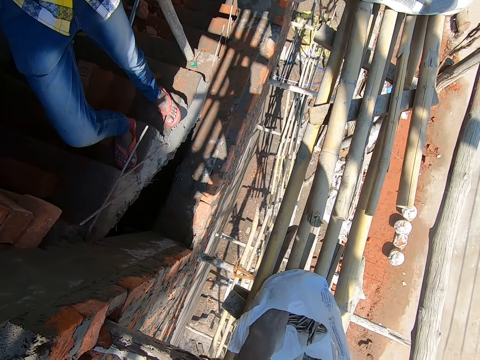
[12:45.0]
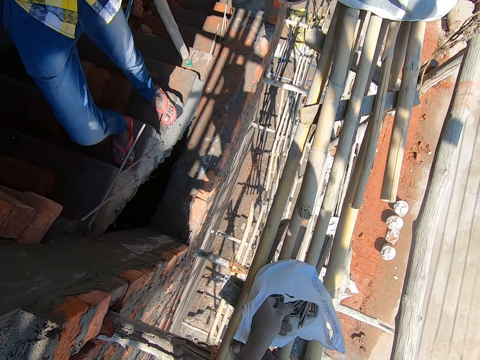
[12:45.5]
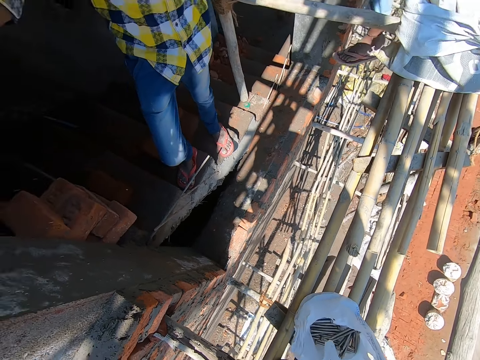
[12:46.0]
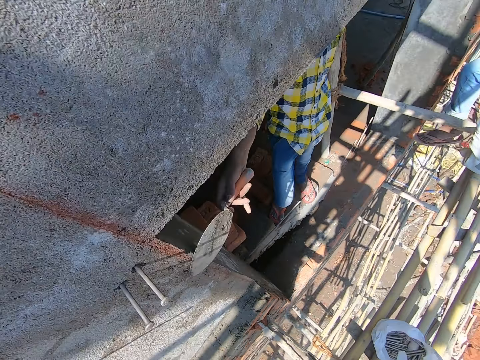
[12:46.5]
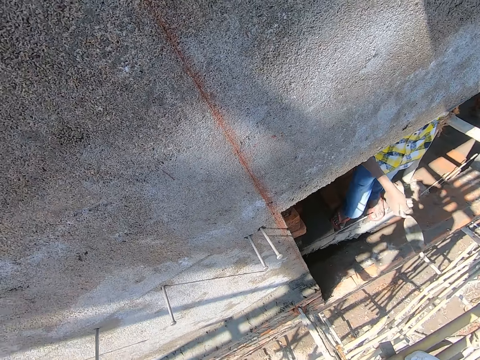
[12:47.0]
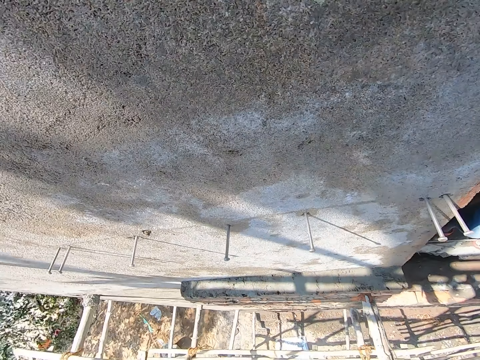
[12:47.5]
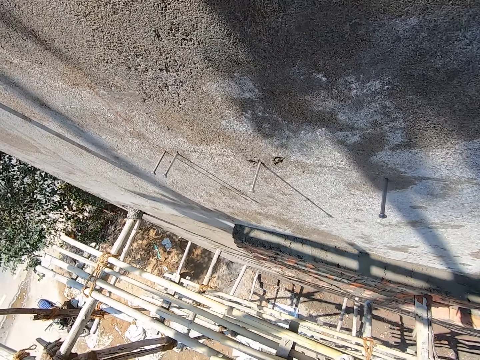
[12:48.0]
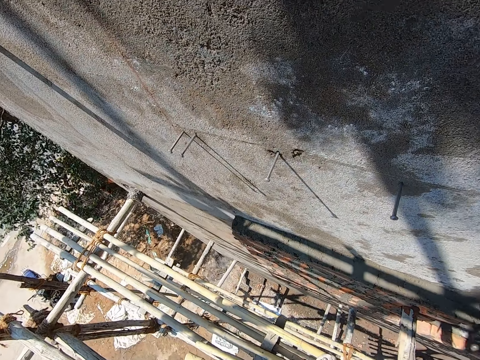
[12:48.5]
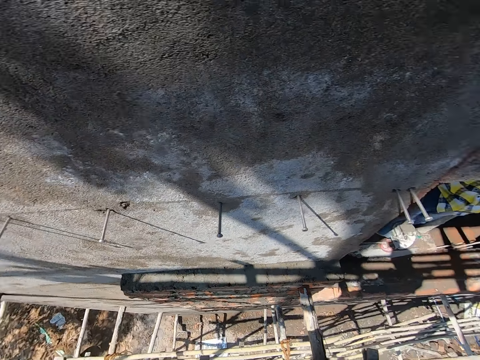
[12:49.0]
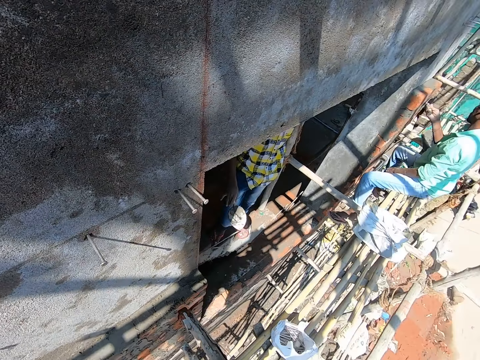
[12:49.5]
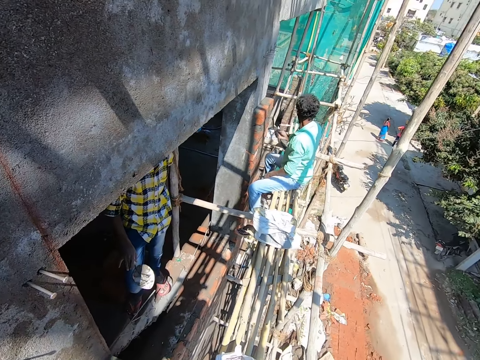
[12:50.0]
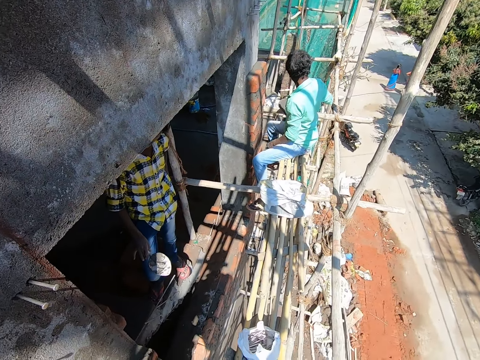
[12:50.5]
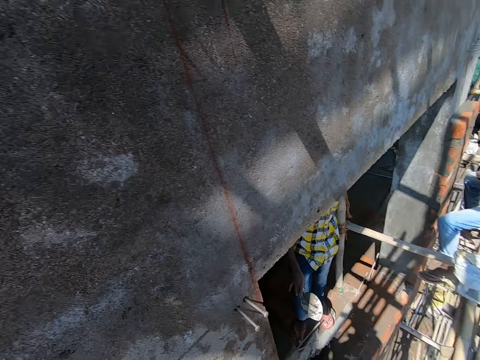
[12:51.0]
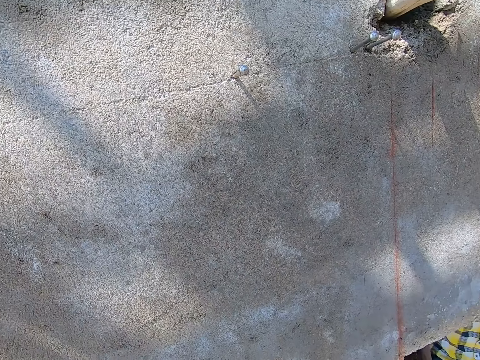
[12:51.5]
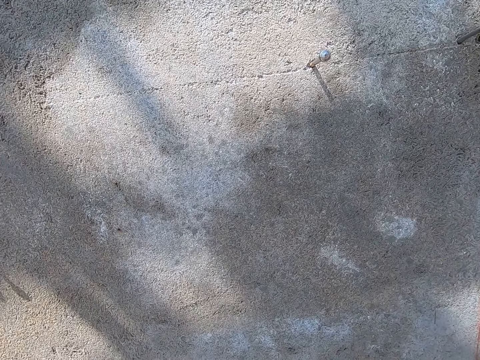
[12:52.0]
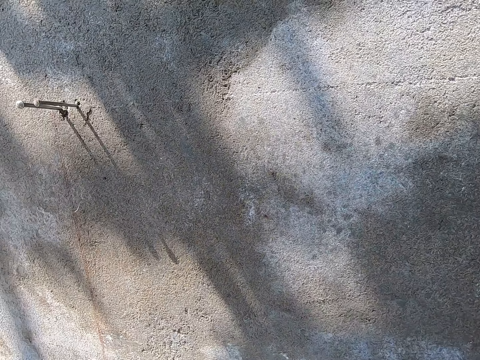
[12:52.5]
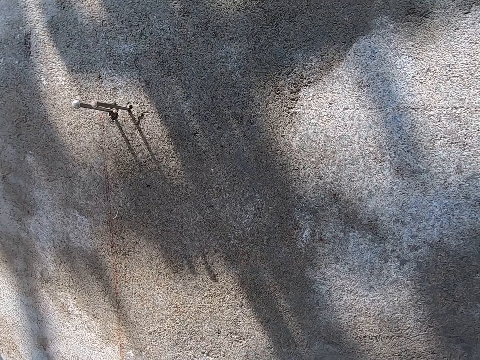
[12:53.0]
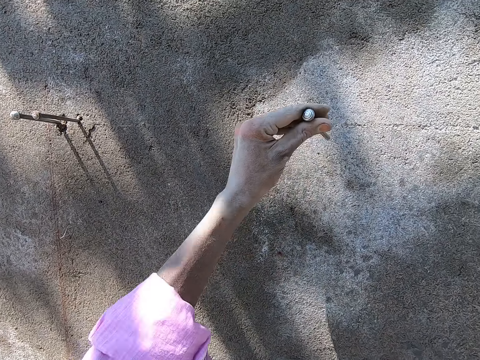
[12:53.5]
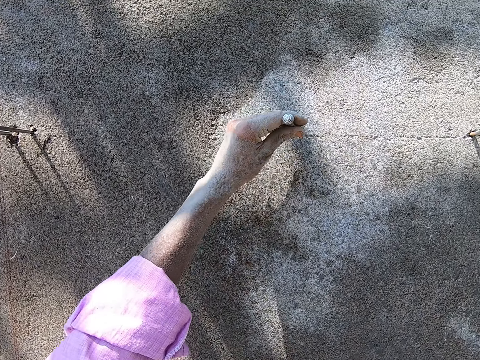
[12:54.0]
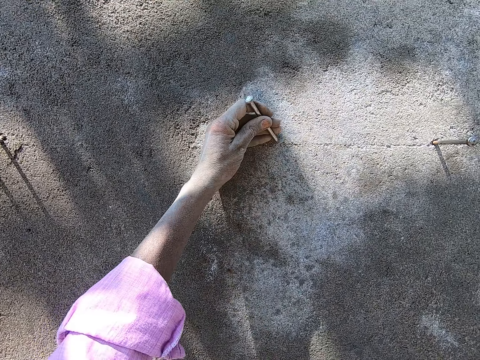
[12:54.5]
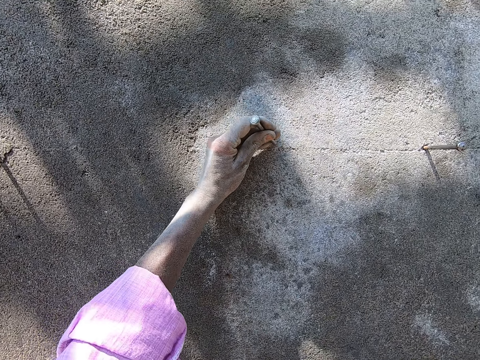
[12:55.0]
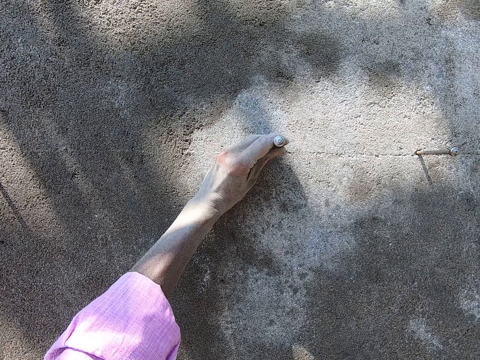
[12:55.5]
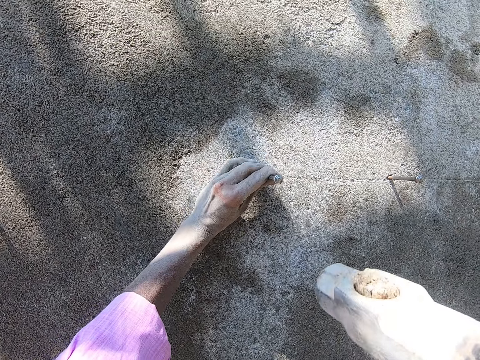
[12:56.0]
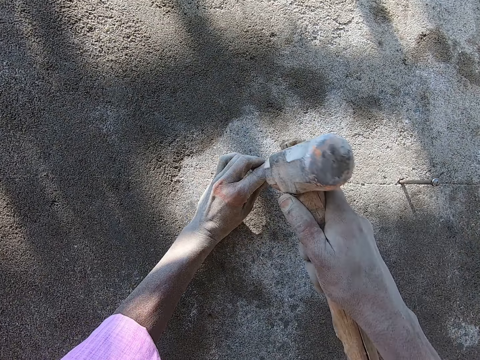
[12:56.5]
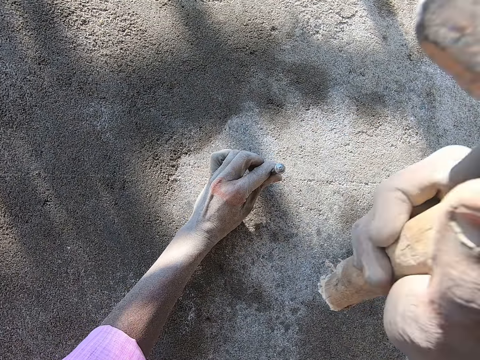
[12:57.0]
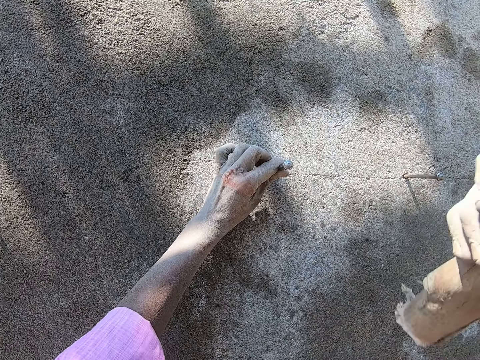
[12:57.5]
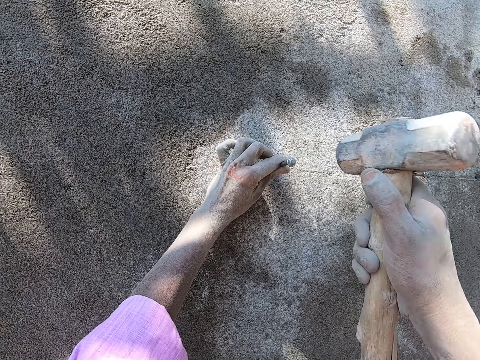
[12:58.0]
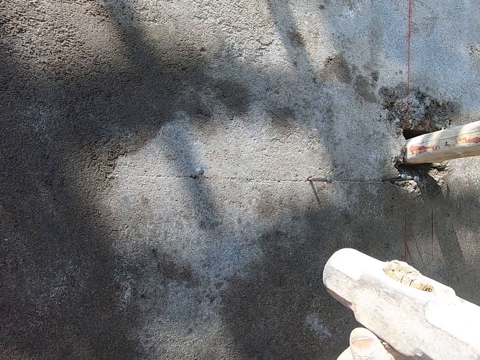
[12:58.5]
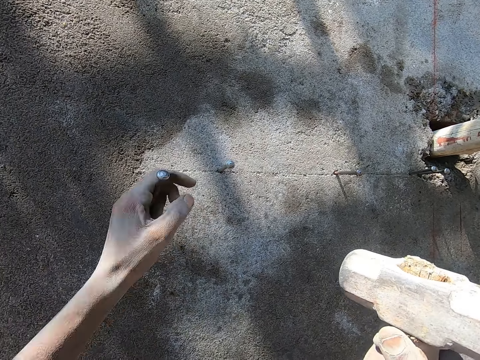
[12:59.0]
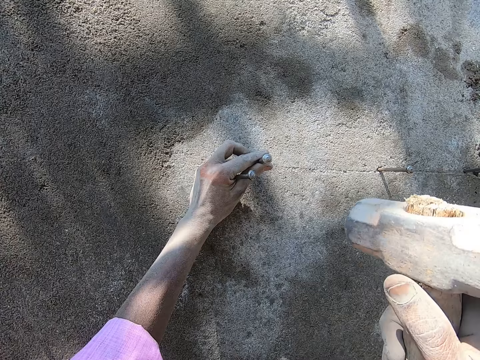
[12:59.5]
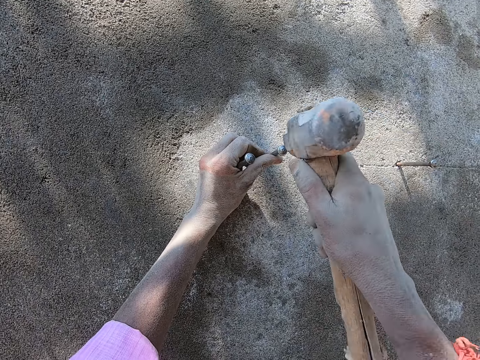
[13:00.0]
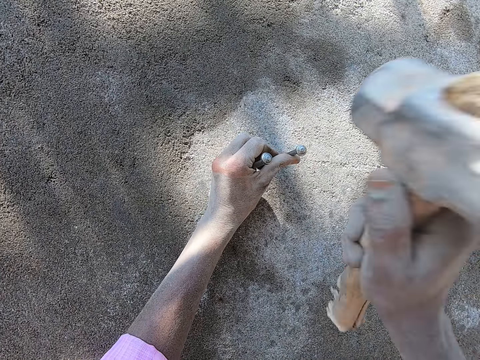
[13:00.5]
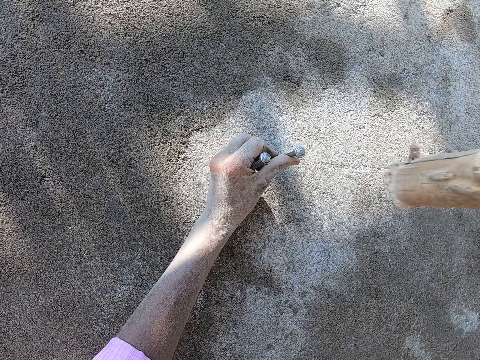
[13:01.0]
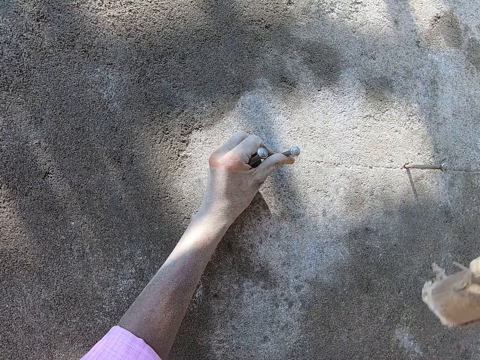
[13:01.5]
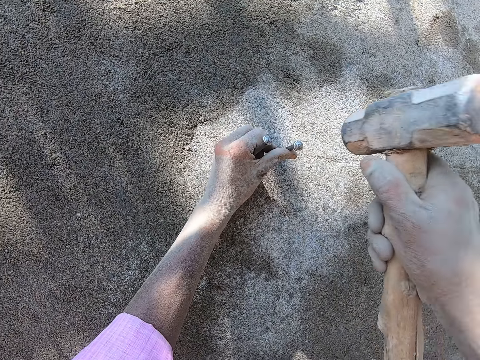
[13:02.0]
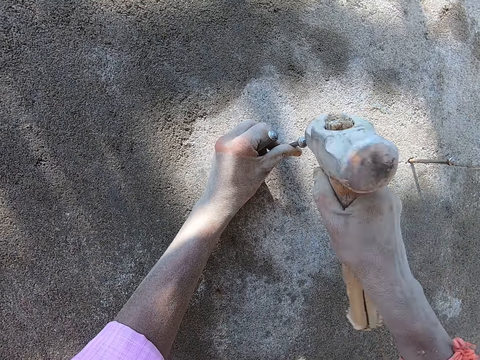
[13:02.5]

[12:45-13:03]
The camera wearer picks up nails in the bag on the scaffold with his left hand. He looks around. A man plasters the wall with the hand trowel in his right hand. The camera wearer does something. He places a nail on the wall with the left hand. He holds the nail on the wall with his left hand. He hits the nail into the wall with the hammer in his right hand. He picks a nail from the mouth with the left hand. He holds the nail in his left hand. He hits the nail into the wall with the hammer in his right hand.

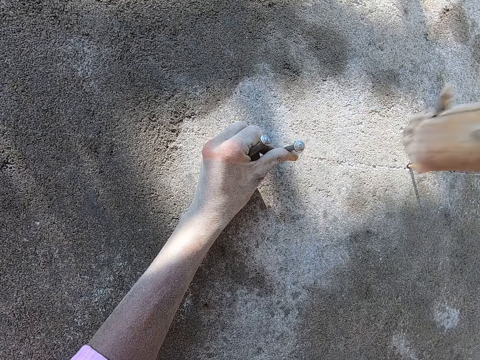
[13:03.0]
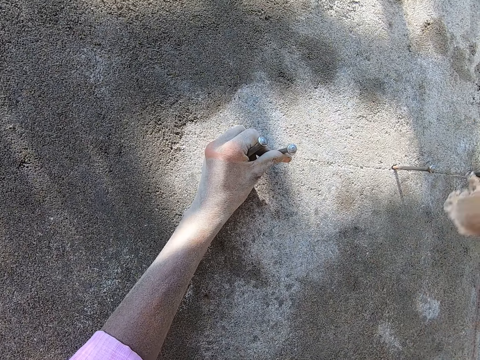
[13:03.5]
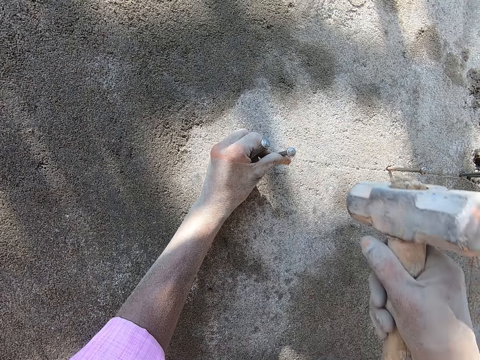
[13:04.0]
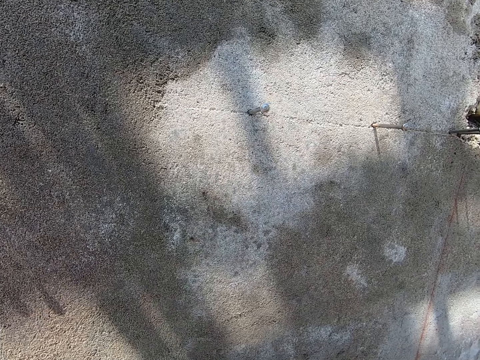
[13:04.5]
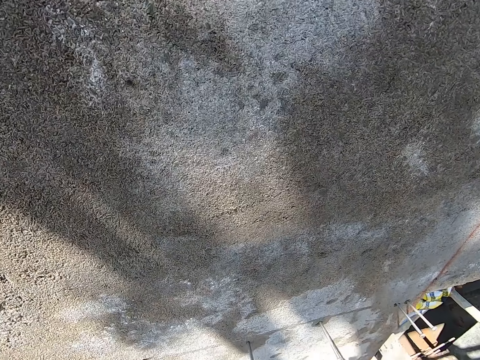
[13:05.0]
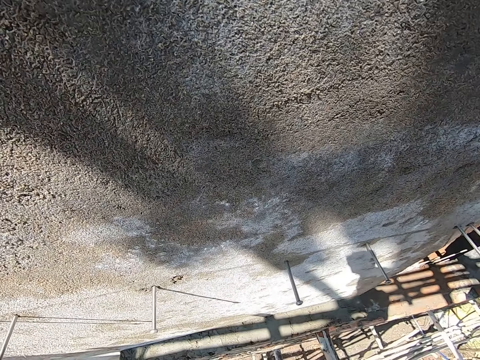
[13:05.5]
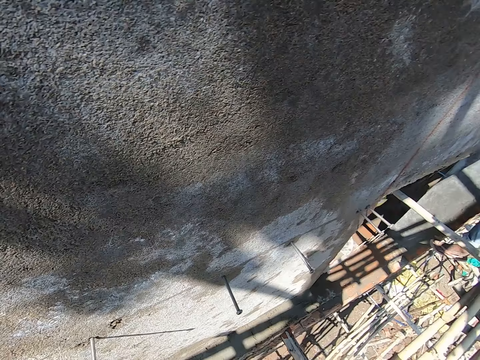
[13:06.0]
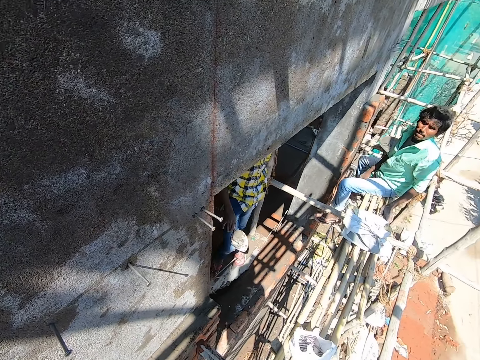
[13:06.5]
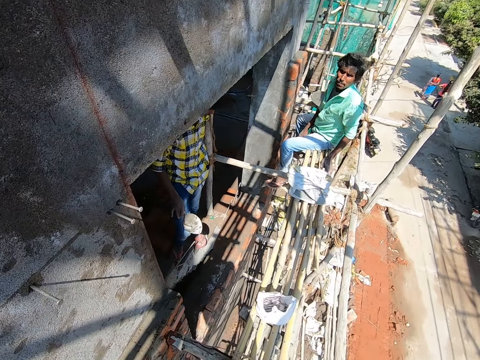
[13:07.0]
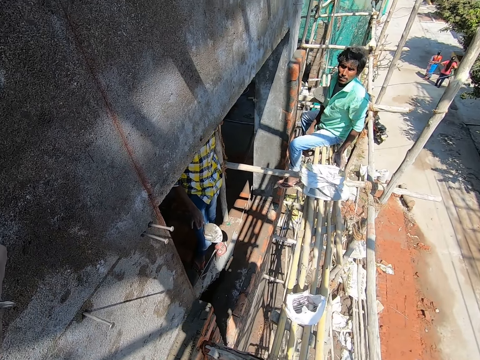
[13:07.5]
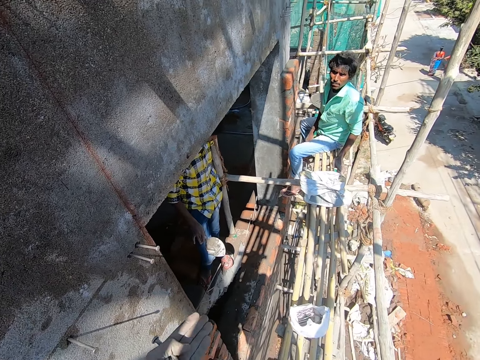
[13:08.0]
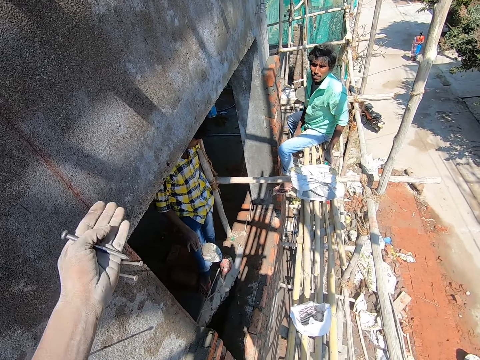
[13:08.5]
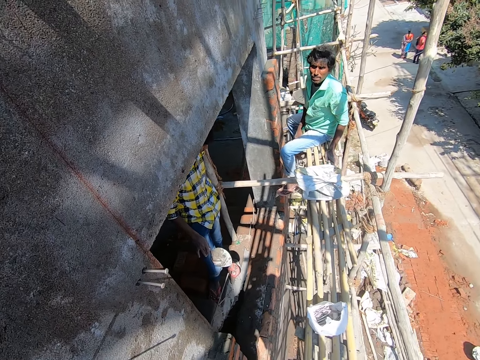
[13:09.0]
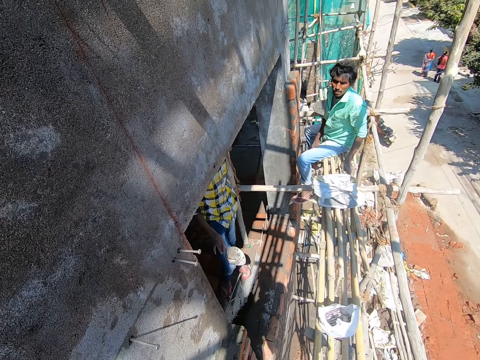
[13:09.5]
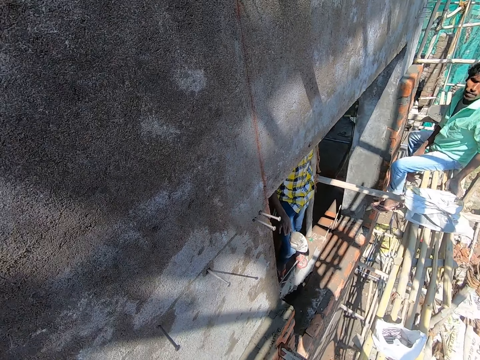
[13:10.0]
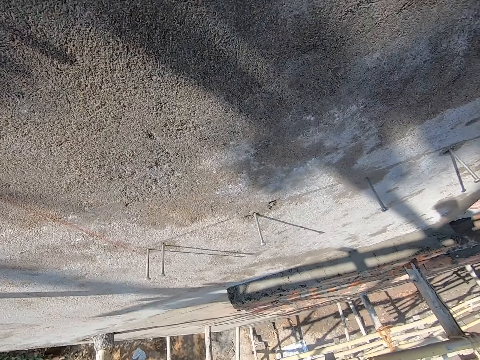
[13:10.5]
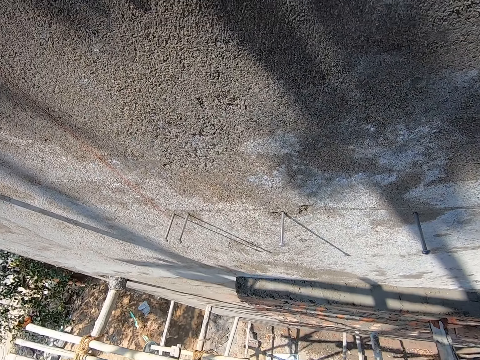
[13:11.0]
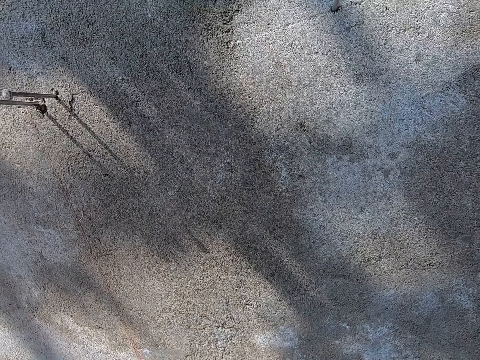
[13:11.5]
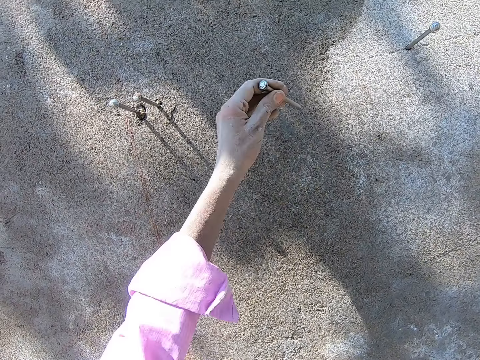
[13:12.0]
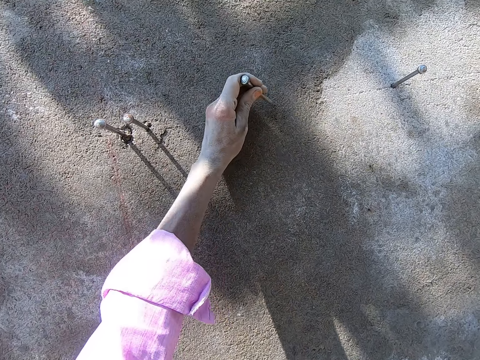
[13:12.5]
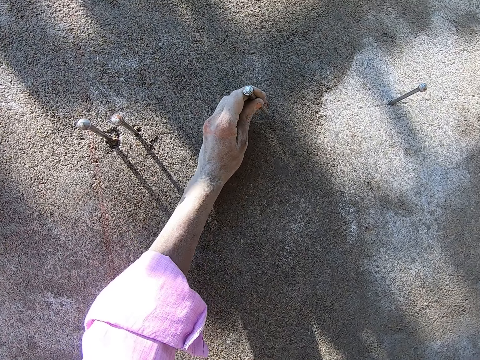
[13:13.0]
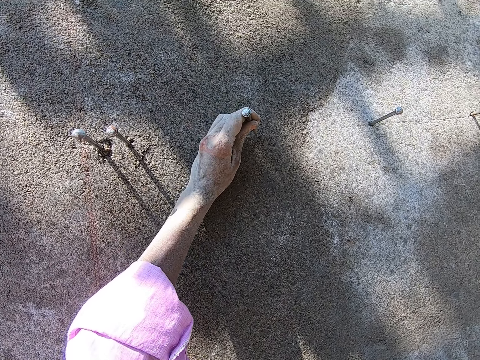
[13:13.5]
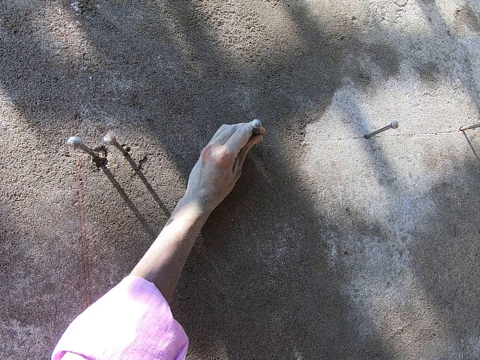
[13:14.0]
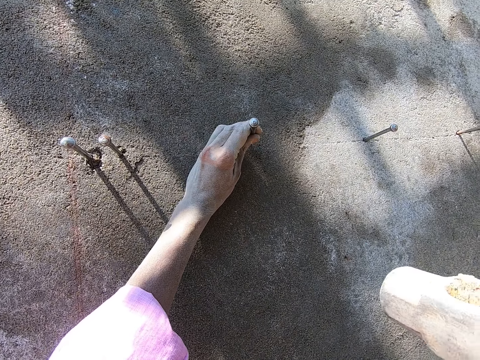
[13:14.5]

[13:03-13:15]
The camera wearer moves the hammer on the right hand. He does something. He places a nail on the wall with the left hand. He holds the nail on the wall with his left hand.
